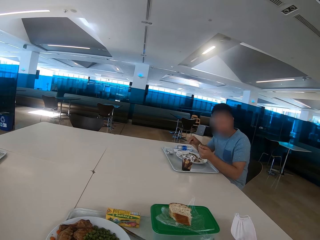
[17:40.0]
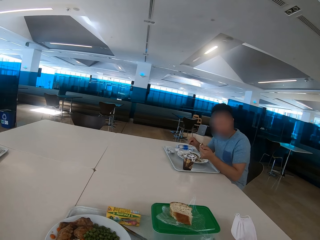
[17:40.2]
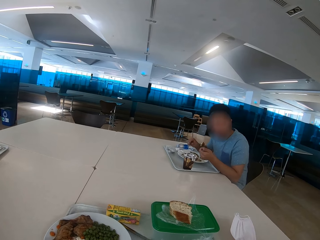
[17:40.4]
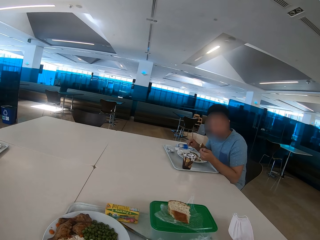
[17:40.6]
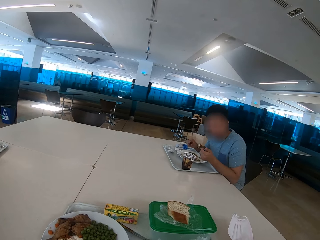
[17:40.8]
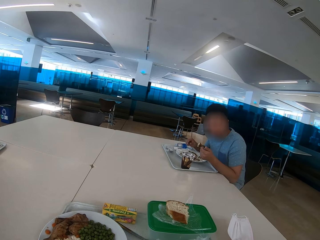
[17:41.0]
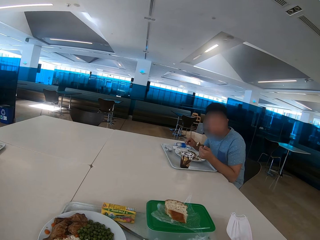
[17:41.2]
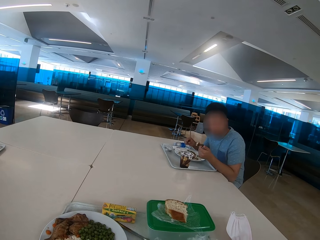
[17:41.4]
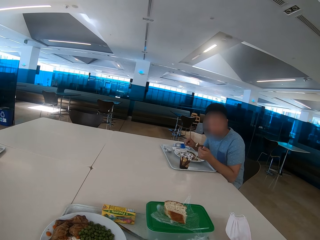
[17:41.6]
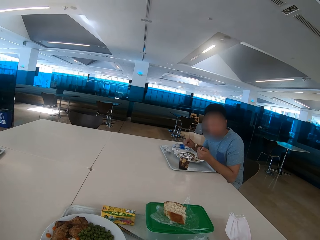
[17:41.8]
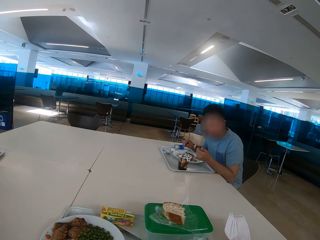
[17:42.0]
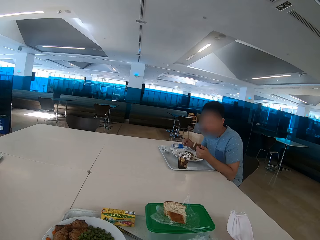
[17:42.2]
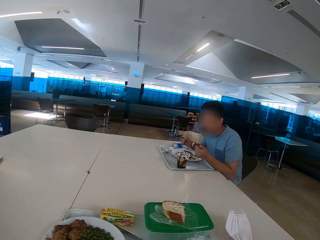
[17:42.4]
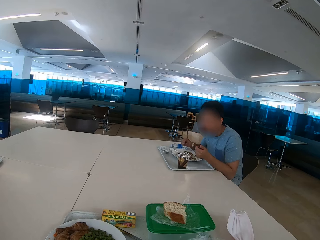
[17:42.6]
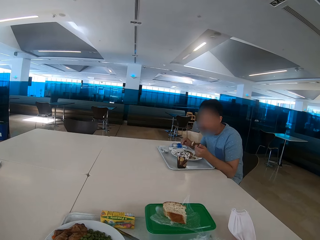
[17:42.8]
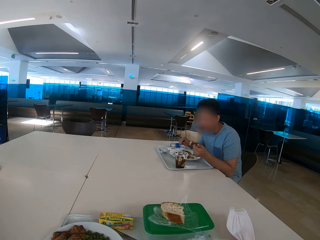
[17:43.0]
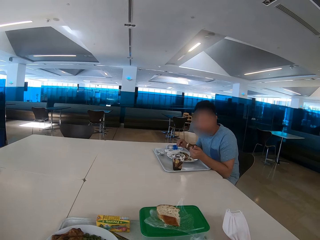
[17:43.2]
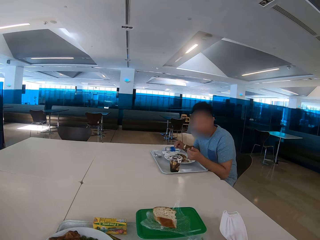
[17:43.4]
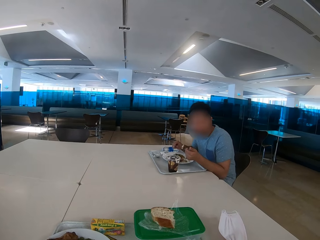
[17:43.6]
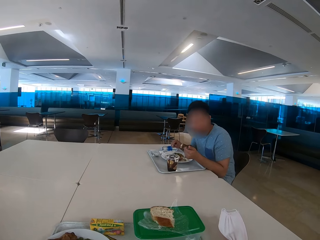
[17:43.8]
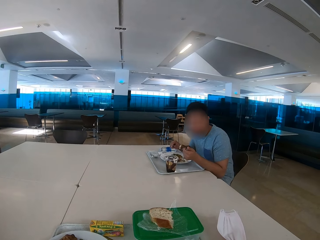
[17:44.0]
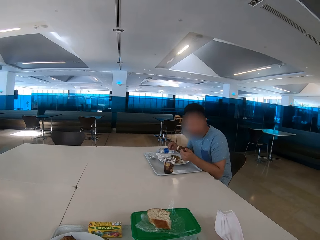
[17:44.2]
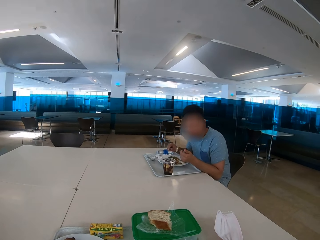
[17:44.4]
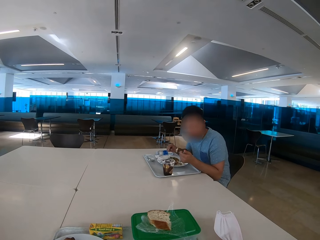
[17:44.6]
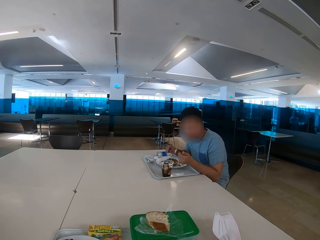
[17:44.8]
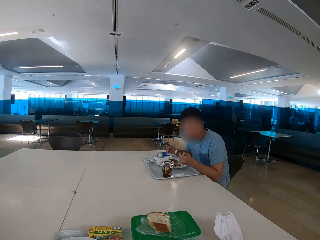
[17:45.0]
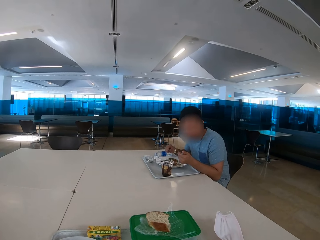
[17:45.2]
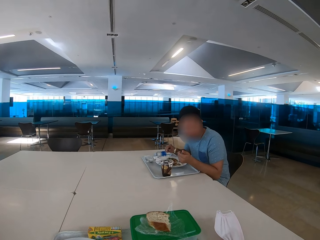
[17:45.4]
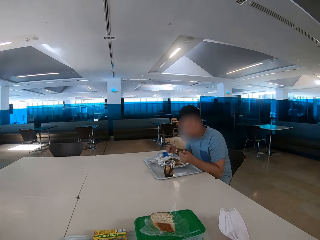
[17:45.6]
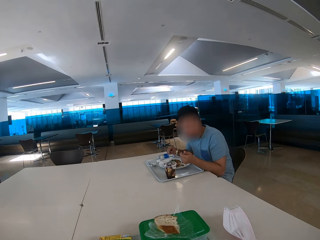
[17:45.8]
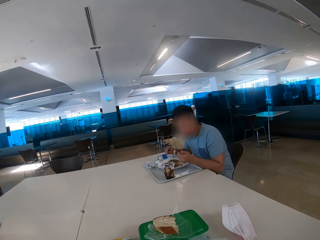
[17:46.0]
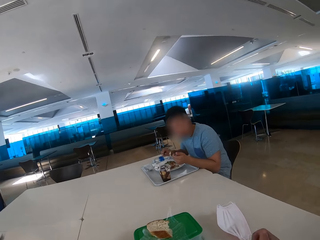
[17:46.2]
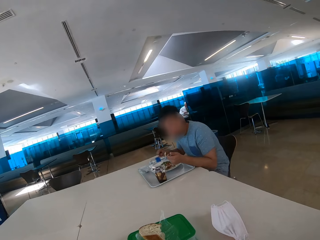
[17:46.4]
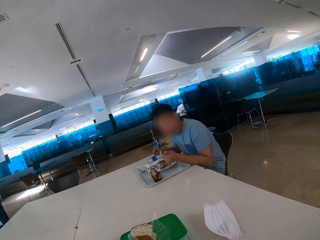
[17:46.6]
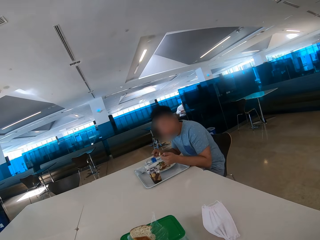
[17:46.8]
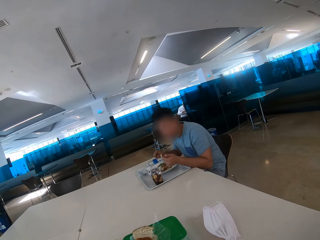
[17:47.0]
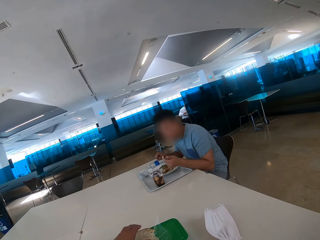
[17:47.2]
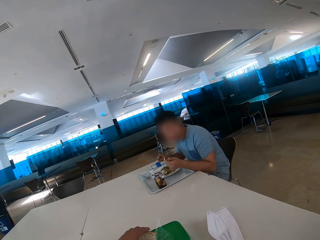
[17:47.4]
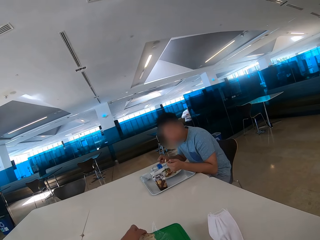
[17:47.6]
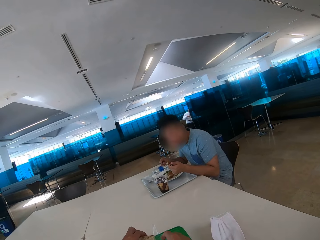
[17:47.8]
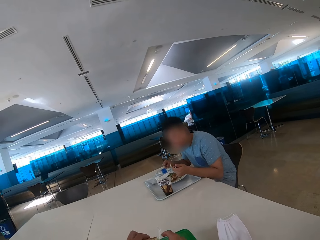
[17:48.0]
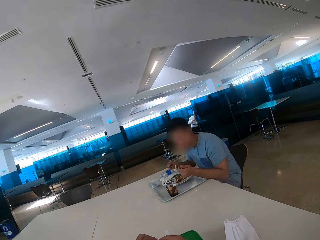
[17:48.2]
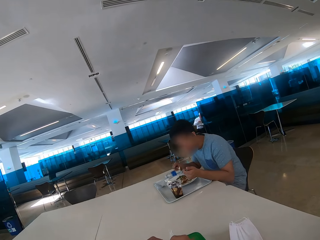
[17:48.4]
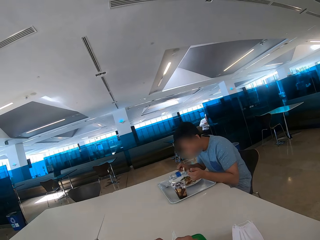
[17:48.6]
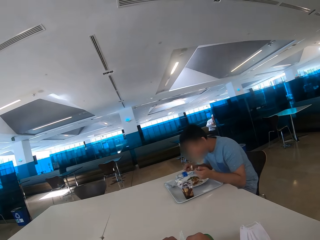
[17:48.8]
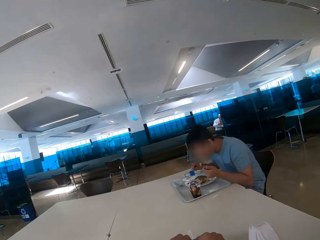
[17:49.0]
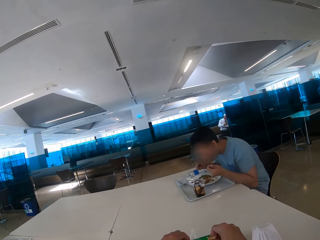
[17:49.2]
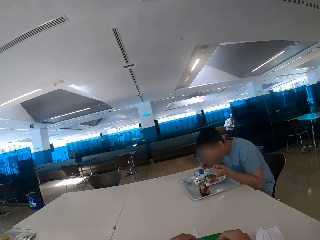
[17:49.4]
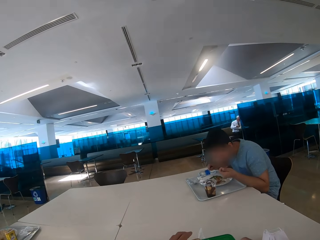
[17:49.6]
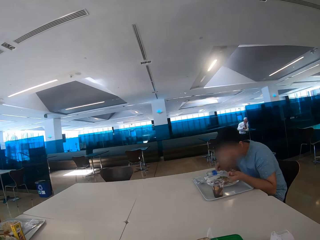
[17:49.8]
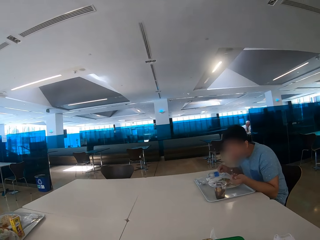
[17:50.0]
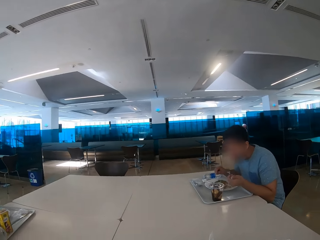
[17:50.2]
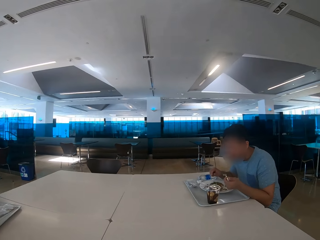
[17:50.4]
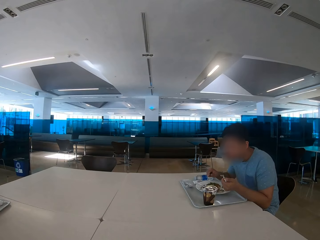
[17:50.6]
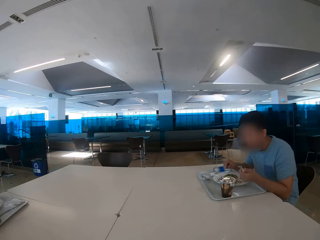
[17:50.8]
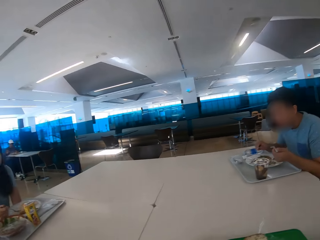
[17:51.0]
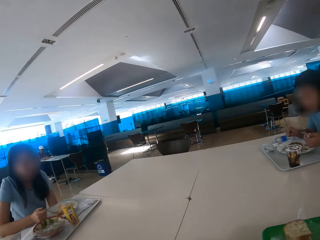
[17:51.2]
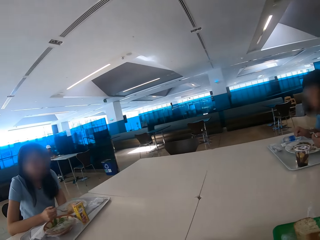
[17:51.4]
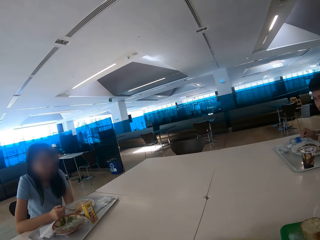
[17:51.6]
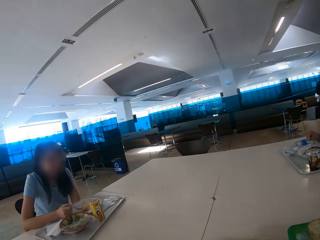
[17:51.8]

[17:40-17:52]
The camera wearer looks at a man. They pick up bread from the container. They eat some food. The man eats some food.

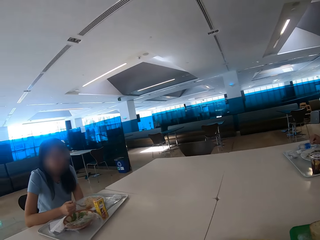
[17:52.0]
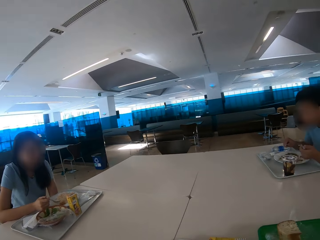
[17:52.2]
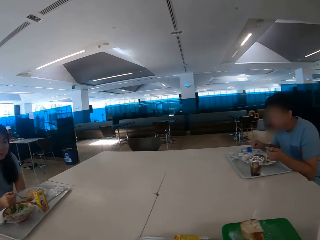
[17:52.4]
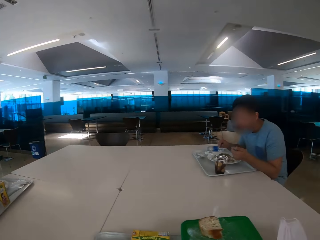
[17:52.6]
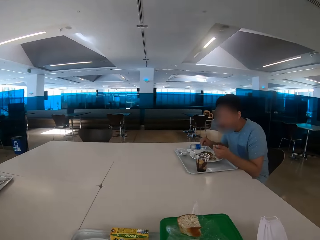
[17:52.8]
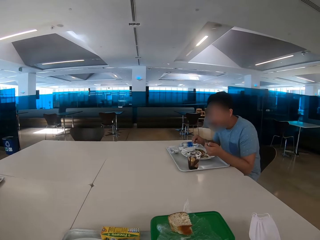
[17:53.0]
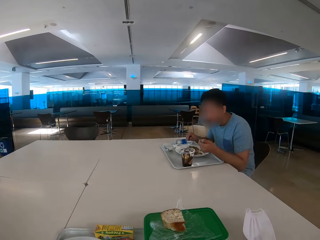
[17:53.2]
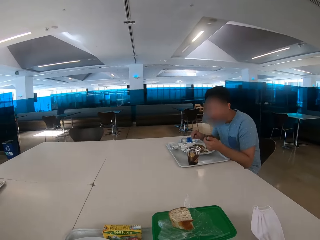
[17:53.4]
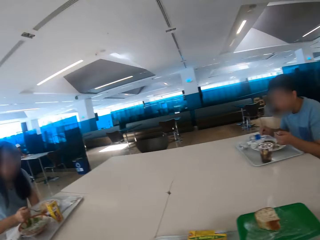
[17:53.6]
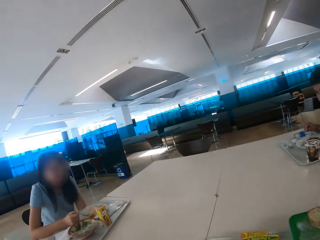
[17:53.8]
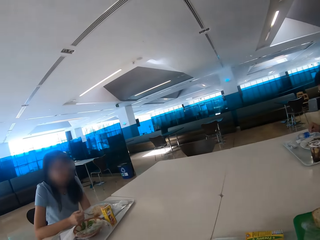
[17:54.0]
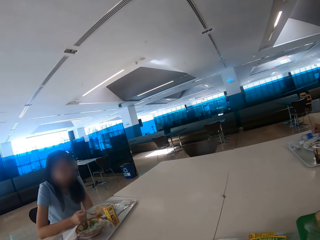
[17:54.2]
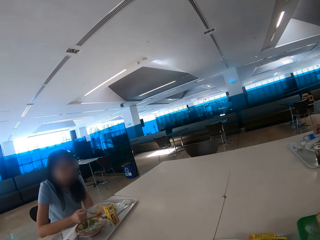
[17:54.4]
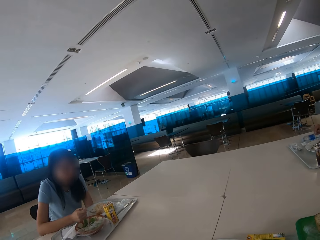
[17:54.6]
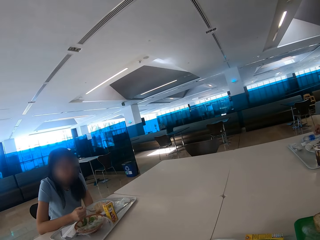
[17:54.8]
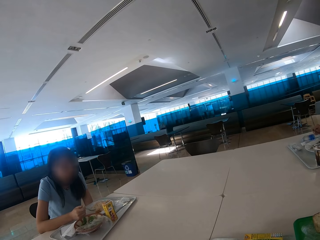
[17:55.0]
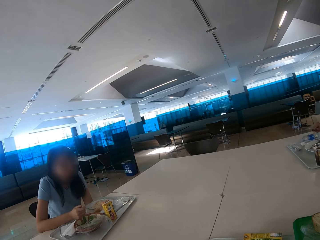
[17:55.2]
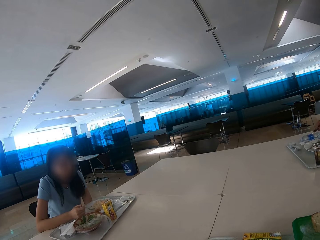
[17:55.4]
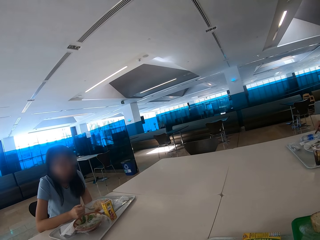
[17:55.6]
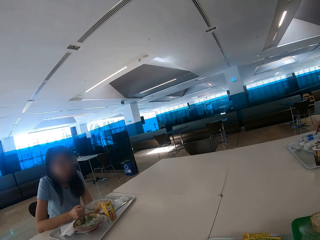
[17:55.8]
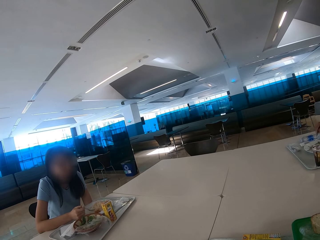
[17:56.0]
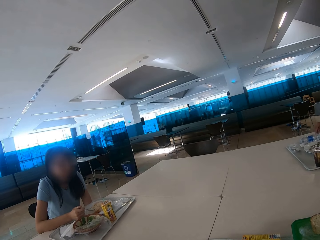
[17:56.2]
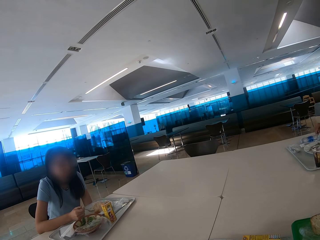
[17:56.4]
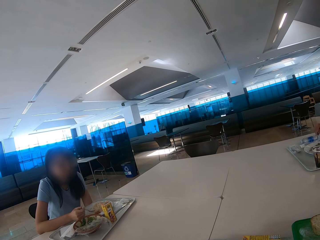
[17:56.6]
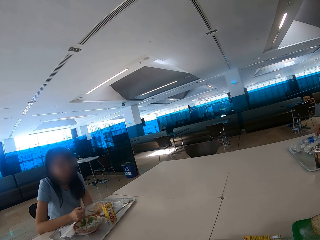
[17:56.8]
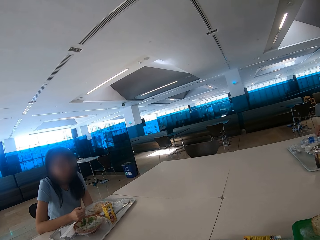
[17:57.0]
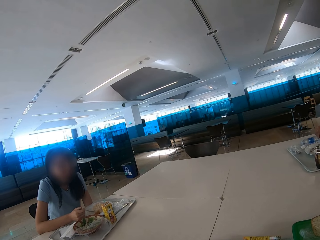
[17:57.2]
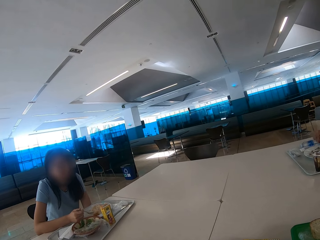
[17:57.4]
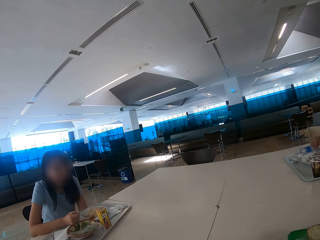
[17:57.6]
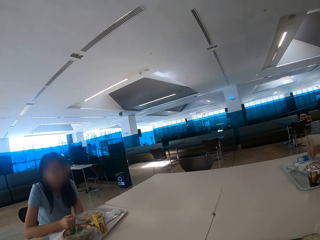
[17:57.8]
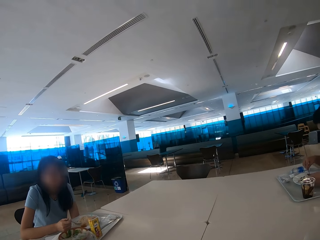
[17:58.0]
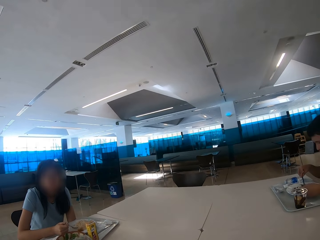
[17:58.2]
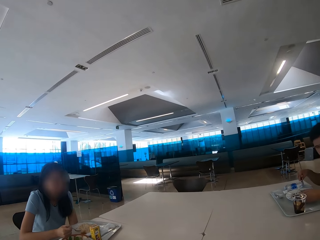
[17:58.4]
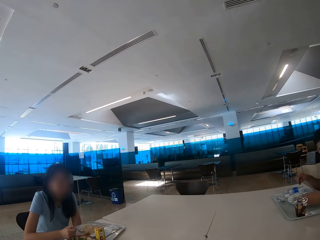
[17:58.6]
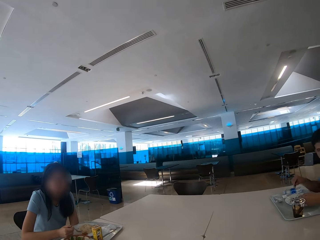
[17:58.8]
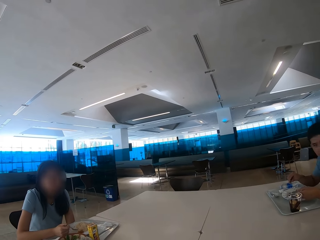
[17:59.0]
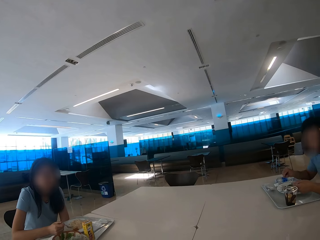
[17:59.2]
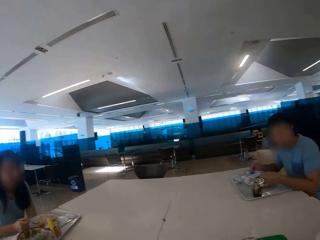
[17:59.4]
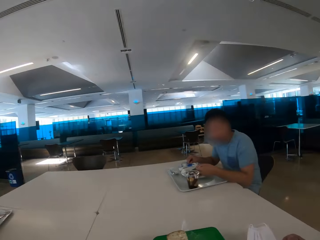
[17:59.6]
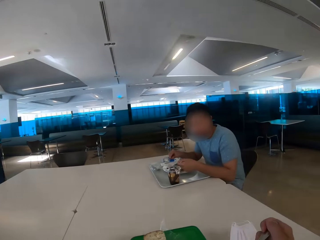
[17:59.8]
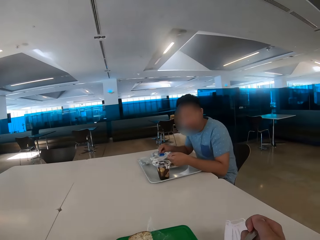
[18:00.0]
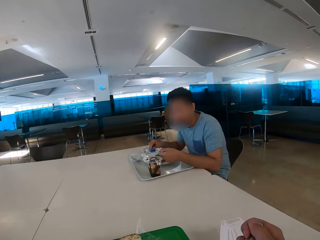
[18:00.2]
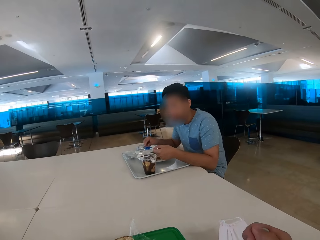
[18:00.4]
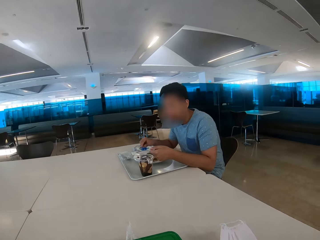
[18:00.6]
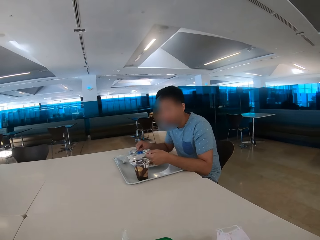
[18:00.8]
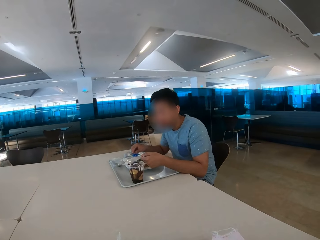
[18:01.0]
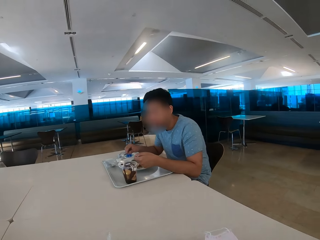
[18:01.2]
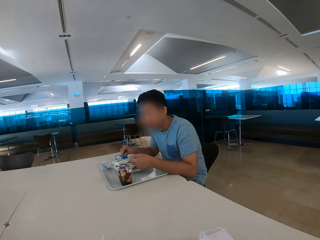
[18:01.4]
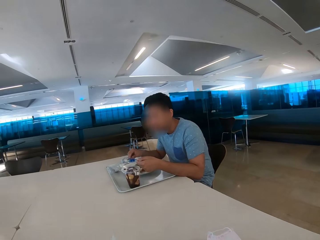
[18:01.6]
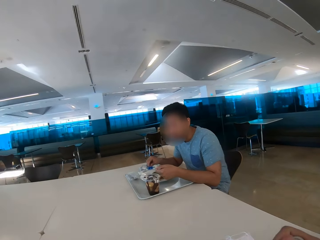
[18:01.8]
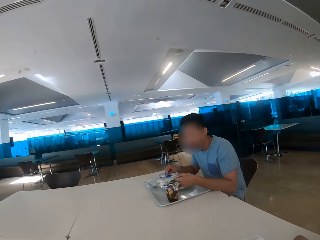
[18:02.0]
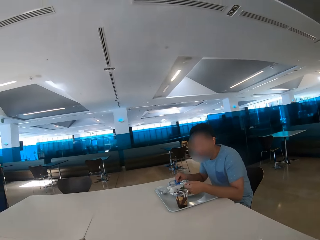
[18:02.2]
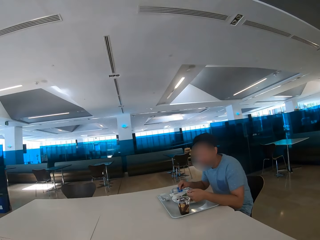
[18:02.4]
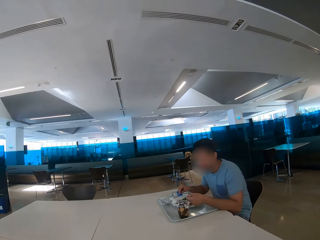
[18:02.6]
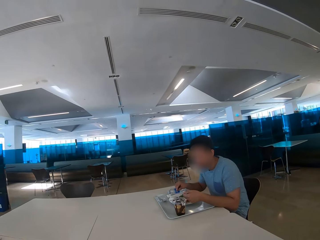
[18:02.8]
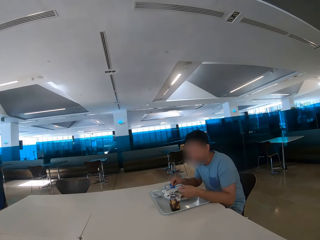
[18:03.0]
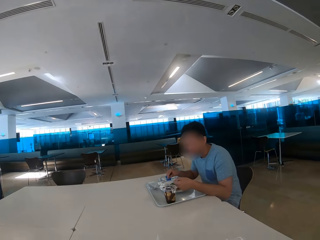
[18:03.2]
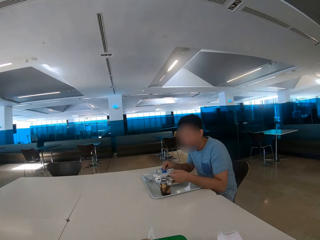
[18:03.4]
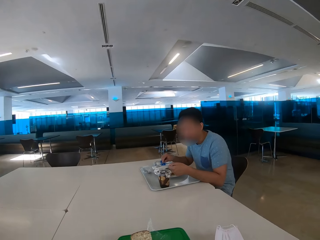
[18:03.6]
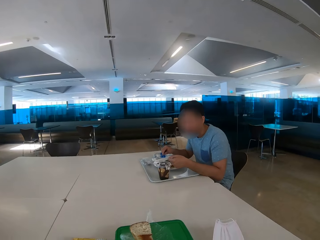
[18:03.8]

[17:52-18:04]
The camera wearer looks at a woman. They look around the restaurant. They eat with a spoon. They look at a man.
